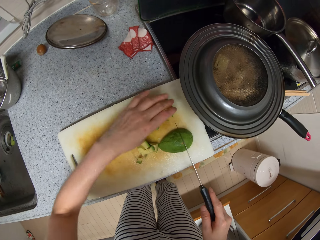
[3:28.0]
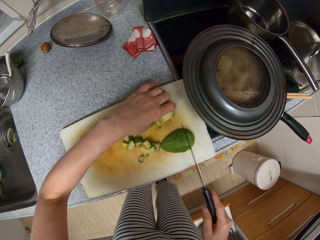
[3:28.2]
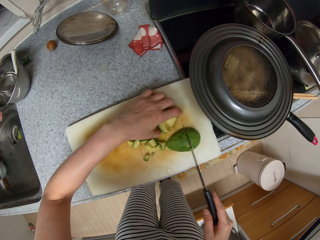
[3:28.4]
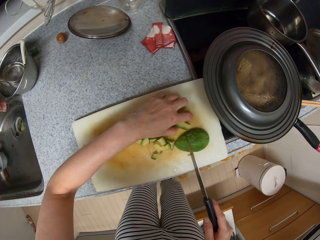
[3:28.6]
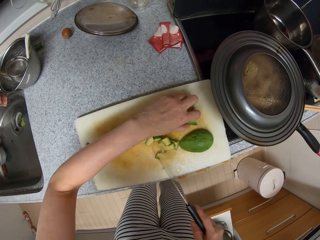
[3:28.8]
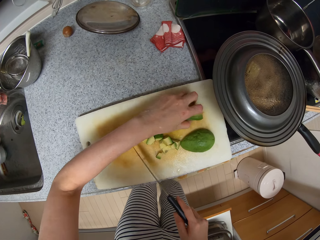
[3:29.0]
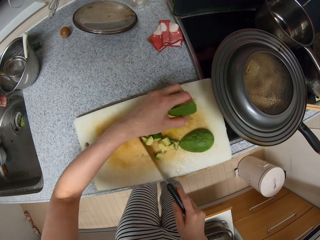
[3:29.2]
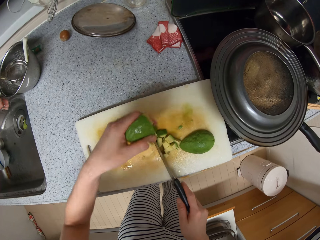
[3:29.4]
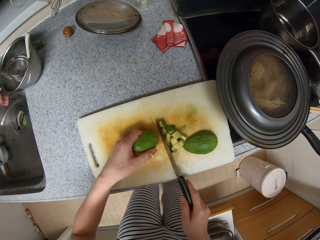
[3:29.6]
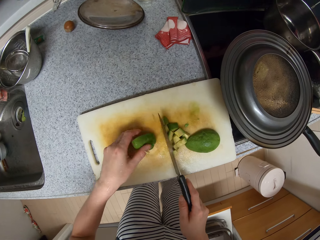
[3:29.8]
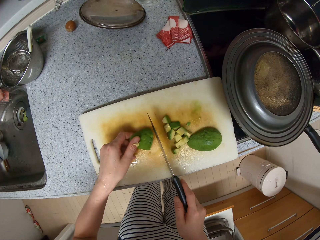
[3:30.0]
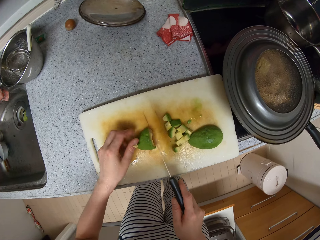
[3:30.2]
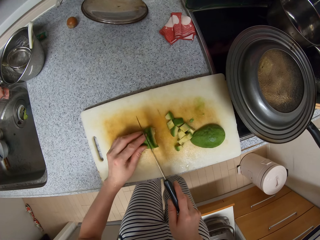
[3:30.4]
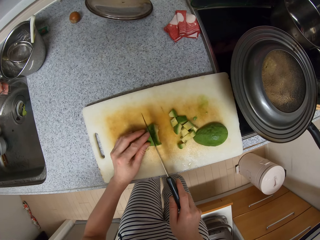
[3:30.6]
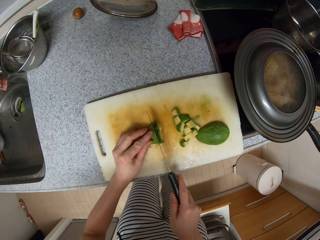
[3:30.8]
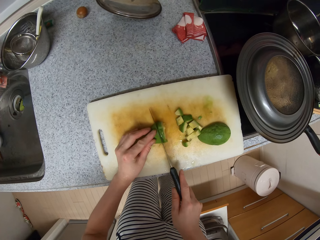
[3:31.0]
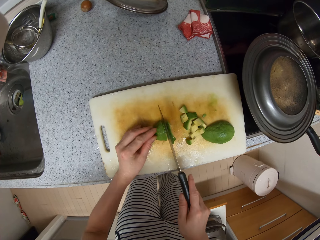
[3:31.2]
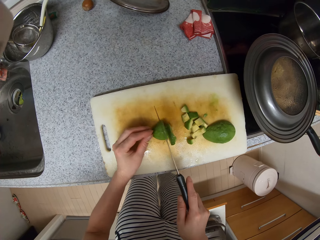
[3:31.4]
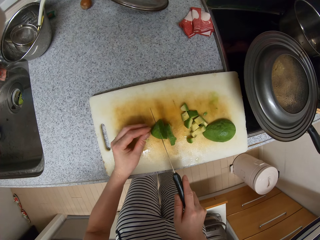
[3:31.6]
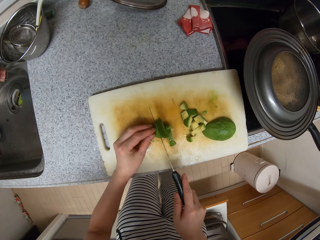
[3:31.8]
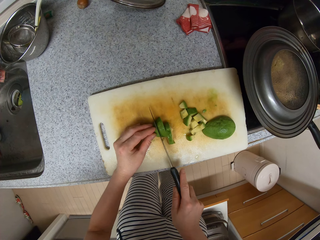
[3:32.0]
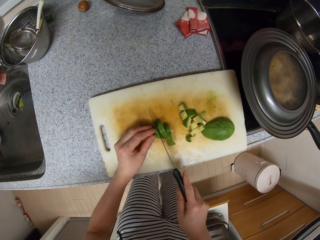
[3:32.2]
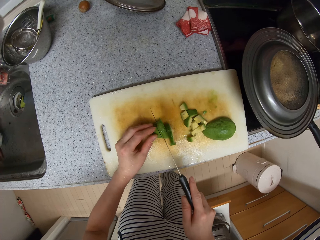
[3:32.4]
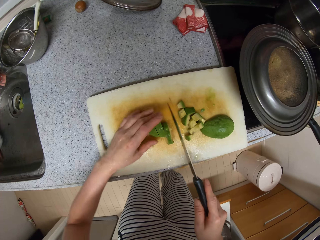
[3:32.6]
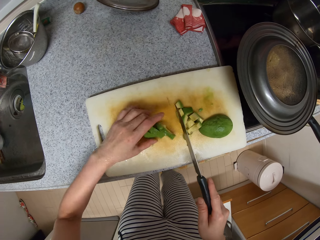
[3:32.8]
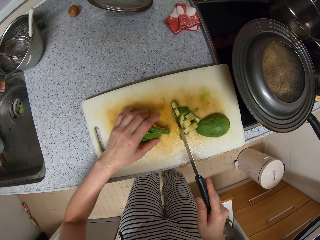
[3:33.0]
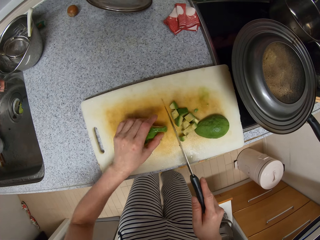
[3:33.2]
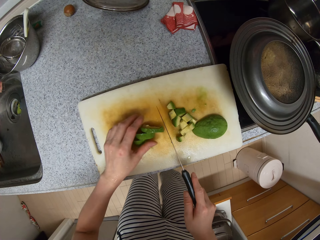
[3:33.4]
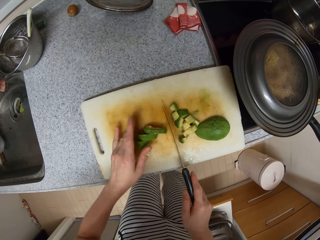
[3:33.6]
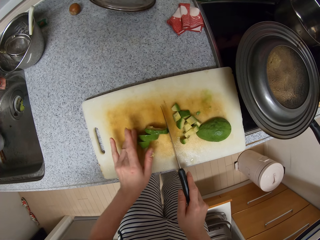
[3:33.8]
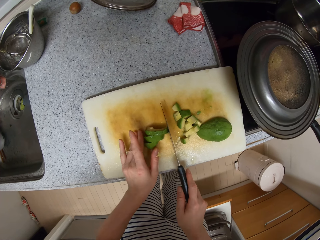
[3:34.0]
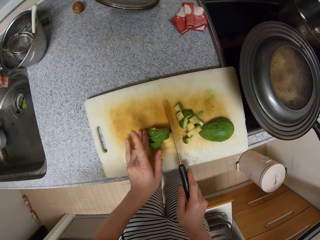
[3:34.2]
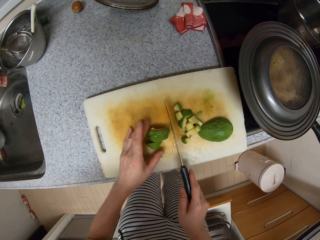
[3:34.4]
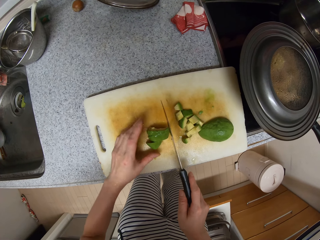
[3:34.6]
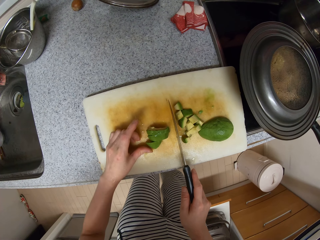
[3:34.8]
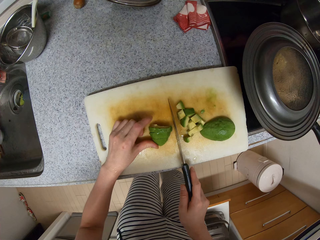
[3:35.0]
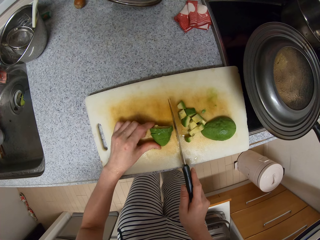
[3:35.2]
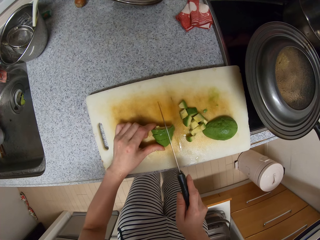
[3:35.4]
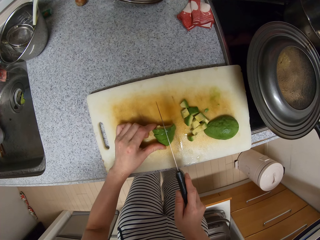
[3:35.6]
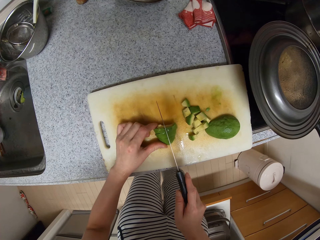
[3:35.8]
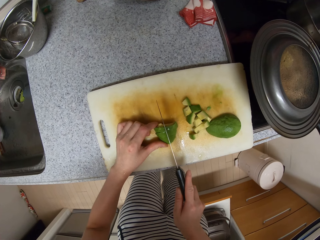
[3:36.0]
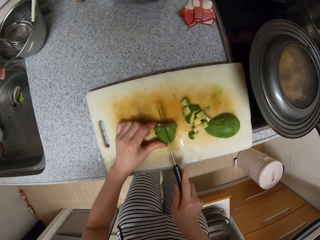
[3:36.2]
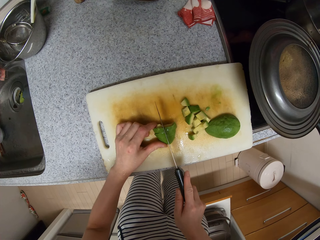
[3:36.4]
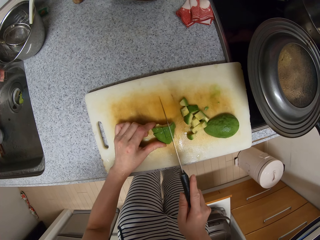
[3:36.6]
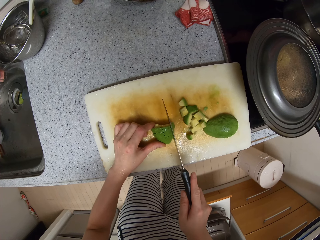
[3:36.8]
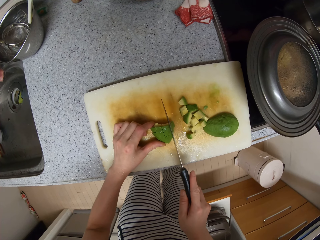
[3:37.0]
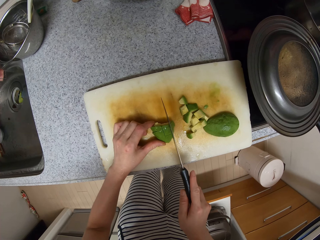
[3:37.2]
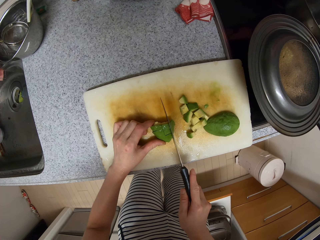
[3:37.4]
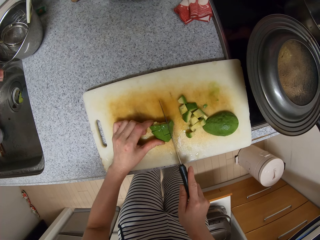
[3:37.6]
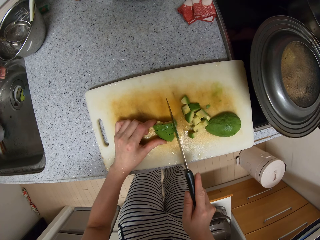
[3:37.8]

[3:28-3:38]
The camera wearer pushes the pieces of the avocado aside. They cut the avocado.

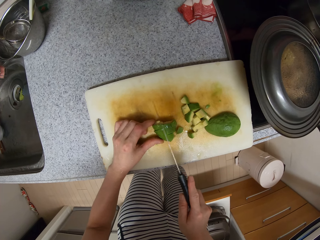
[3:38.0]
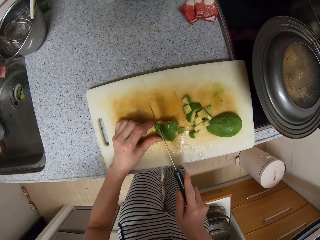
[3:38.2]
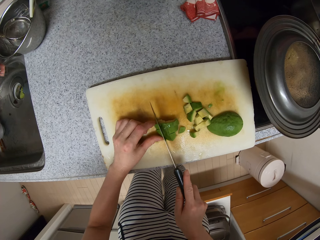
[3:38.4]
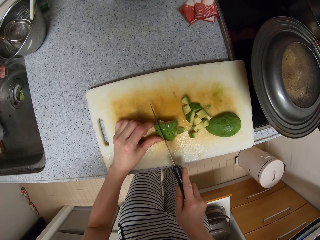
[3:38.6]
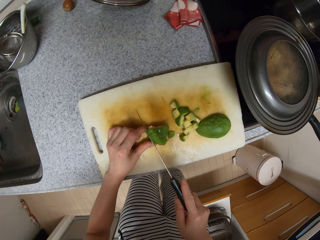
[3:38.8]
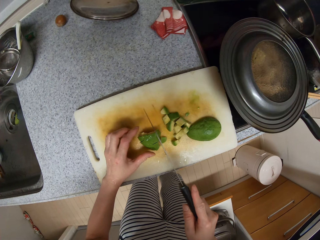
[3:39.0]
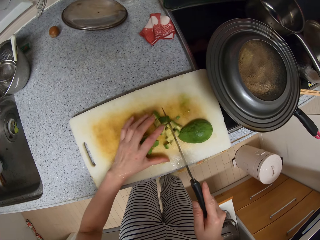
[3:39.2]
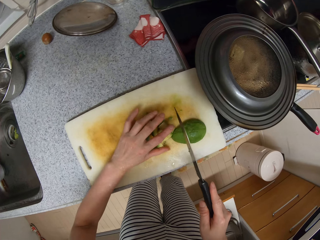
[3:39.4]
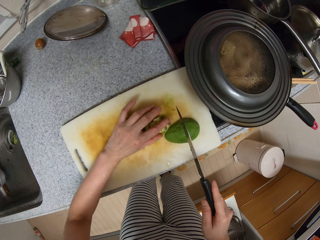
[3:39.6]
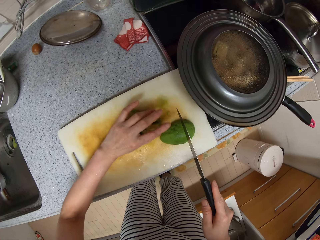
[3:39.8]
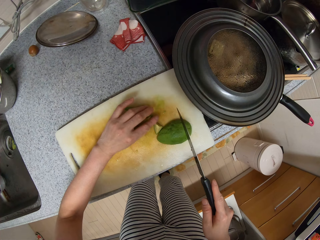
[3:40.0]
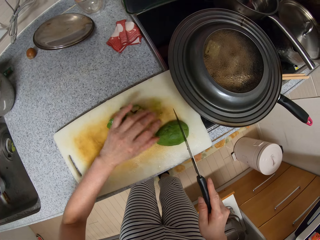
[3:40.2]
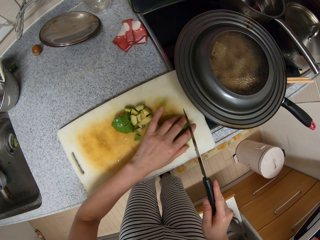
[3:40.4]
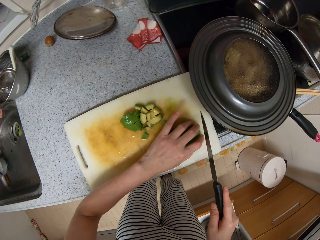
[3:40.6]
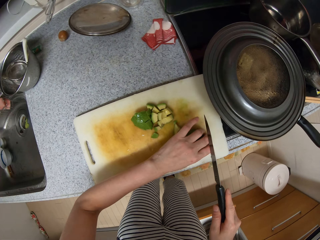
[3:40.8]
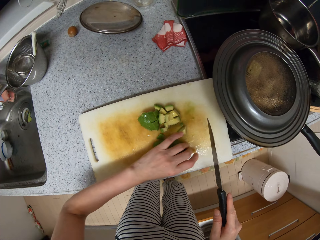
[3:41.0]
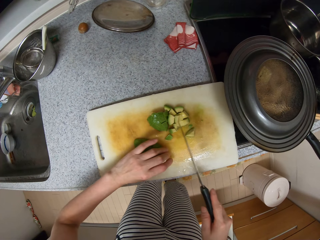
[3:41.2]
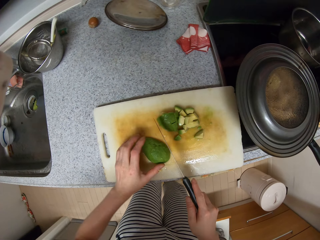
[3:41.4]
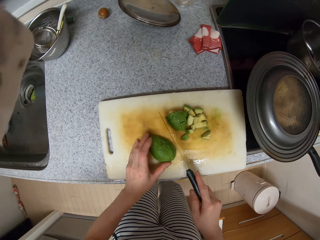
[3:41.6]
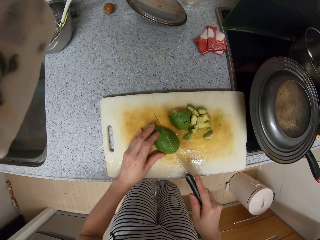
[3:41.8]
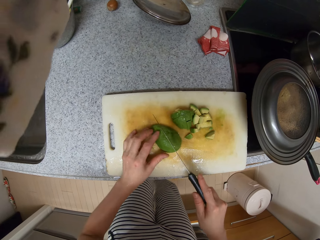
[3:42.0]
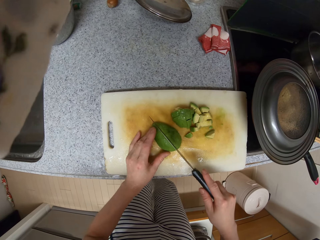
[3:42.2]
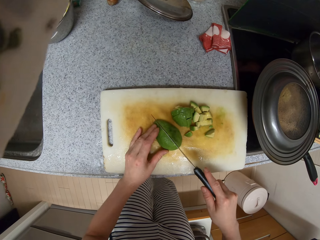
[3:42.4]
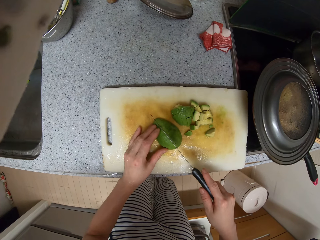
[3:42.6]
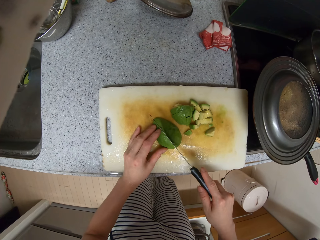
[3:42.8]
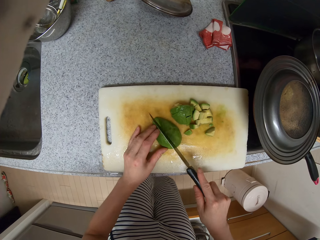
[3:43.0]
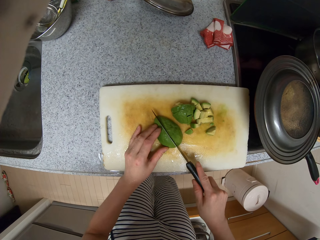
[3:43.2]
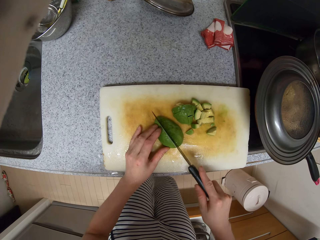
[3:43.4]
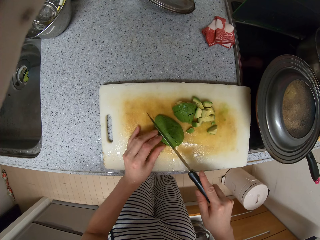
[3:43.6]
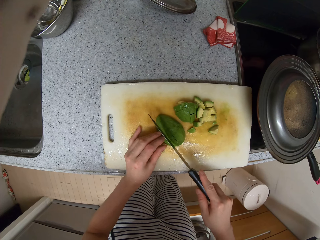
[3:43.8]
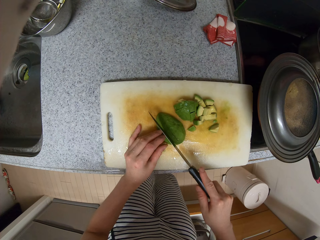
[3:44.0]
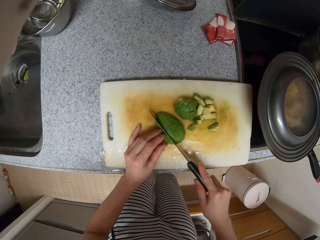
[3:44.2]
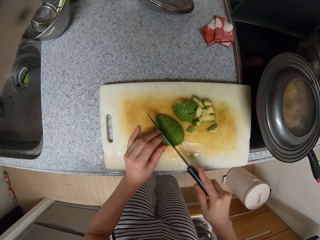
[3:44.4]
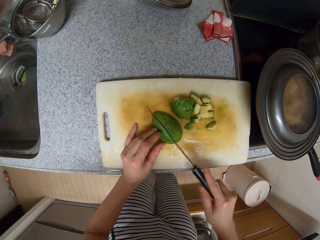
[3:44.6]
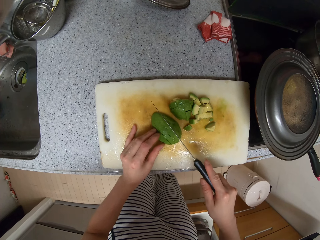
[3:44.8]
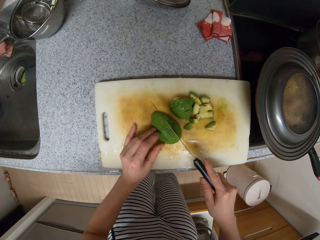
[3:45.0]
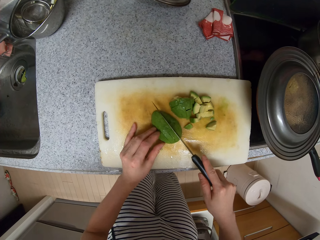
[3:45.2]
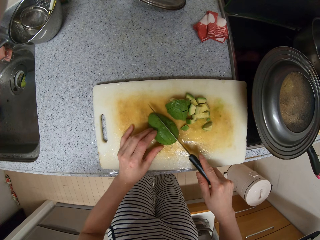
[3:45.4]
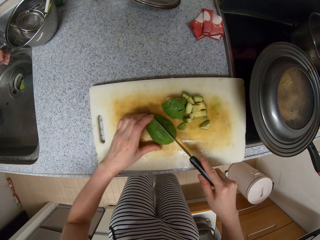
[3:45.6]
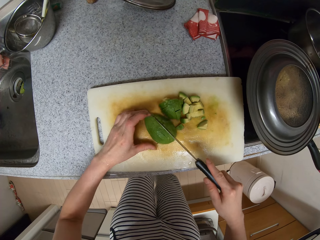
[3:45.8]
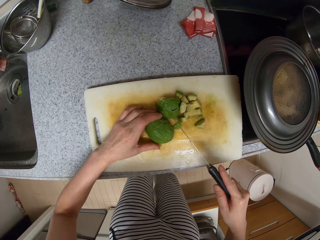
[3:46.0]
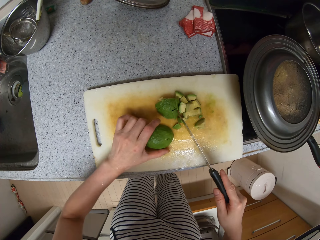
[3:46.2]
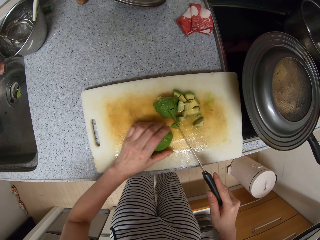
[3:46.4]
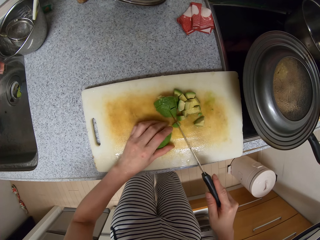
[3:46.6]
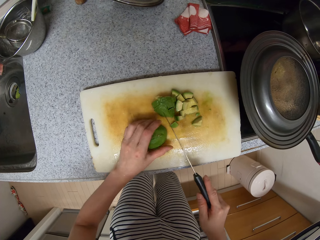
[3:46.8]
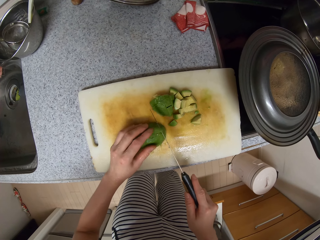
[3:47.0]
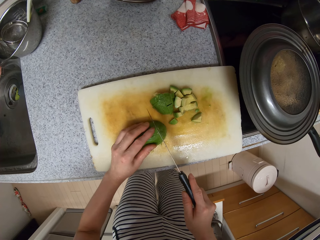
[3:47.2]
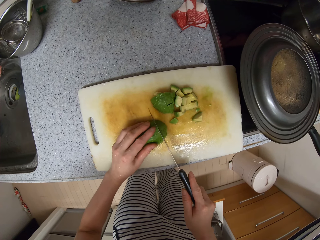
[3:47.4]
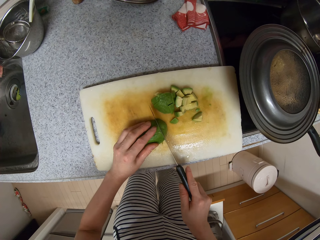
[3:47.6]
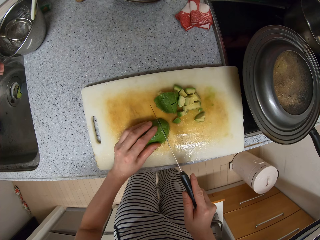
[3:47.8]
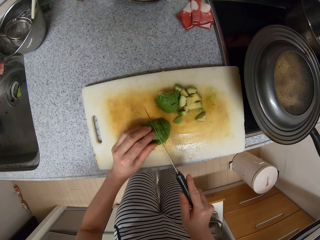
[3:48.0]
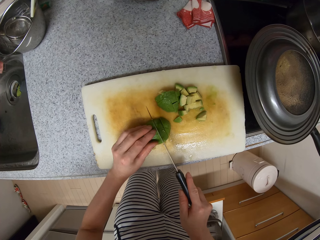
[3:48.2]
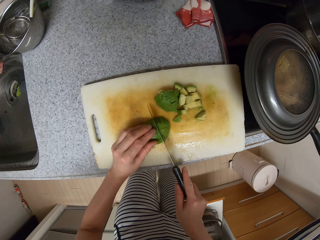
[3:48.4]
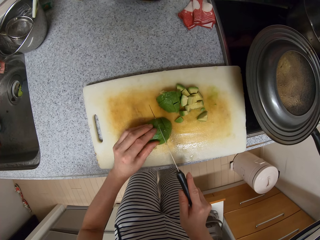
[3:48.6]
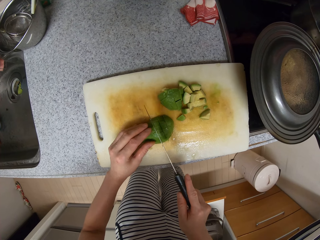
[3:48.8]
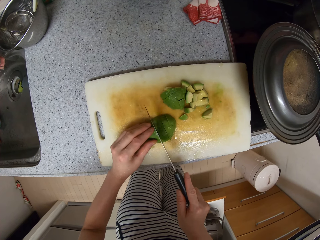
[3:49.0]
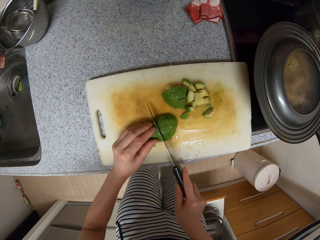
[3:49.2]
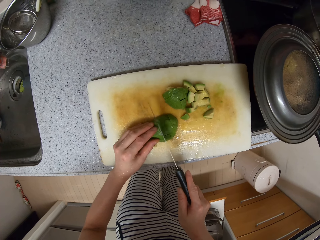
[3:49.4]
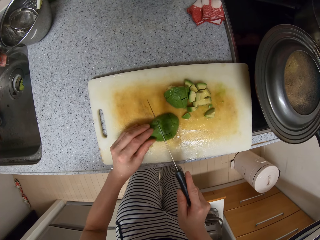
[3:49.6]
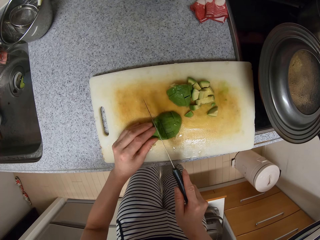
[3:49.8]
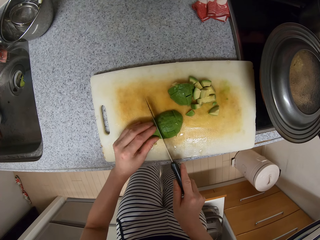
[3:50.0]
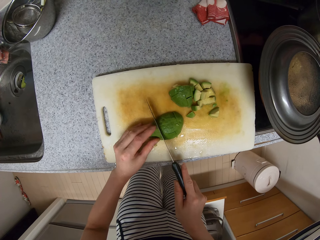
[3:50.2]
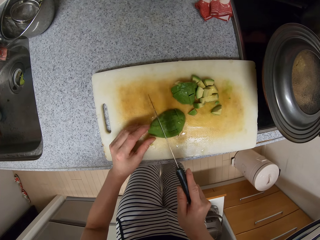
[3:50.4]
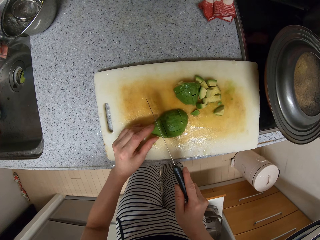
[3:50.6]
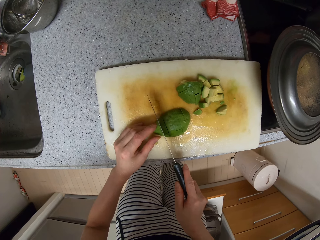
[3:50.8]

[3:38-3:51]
The camera wearer puts the avocado aside. They pick up the avocado. They cut the avocado.
